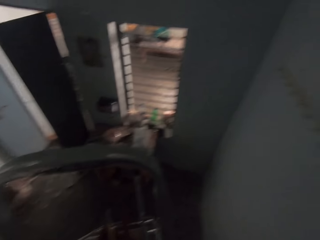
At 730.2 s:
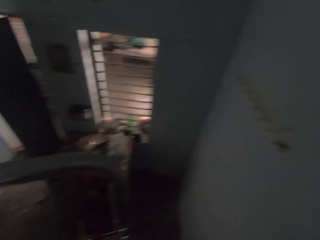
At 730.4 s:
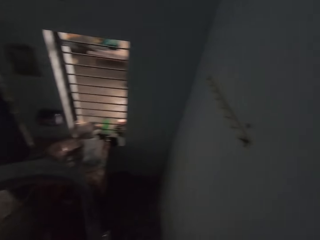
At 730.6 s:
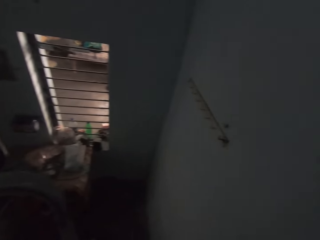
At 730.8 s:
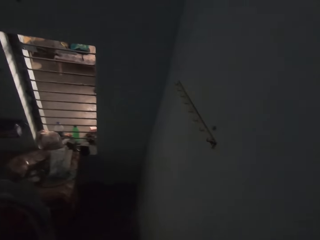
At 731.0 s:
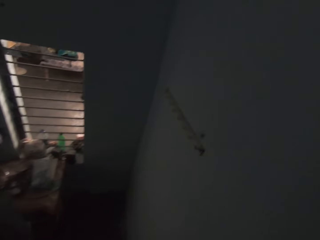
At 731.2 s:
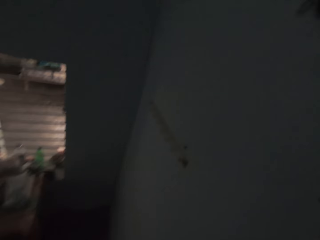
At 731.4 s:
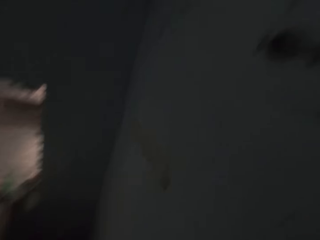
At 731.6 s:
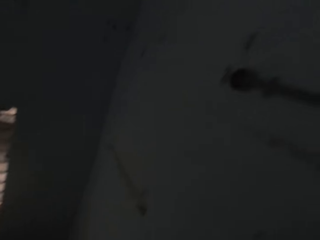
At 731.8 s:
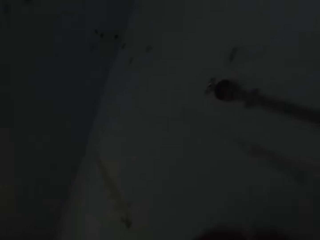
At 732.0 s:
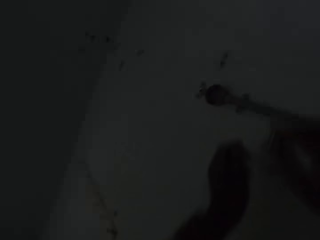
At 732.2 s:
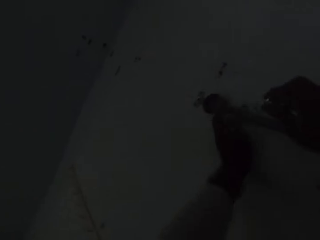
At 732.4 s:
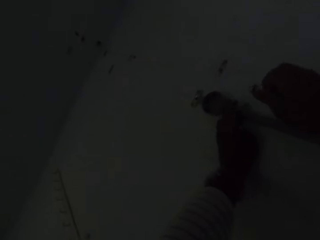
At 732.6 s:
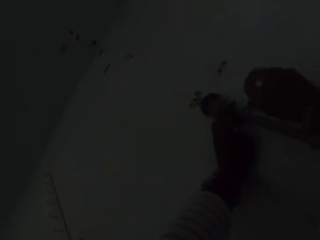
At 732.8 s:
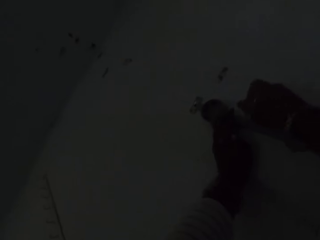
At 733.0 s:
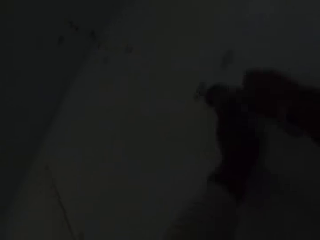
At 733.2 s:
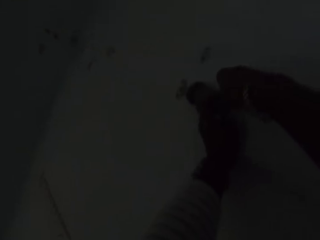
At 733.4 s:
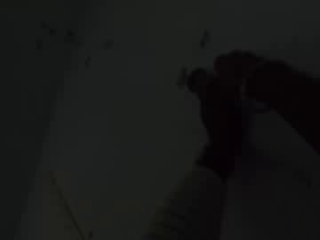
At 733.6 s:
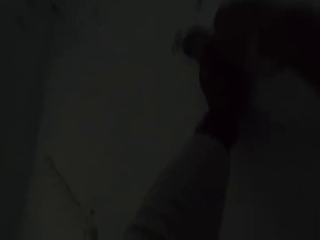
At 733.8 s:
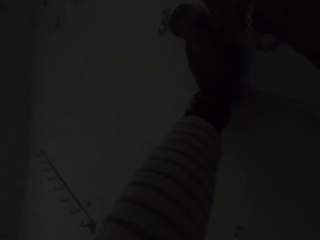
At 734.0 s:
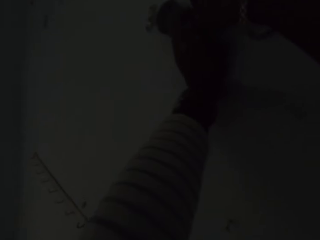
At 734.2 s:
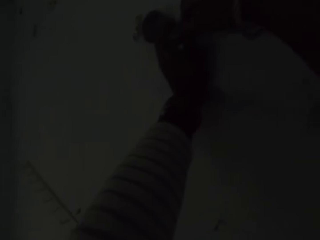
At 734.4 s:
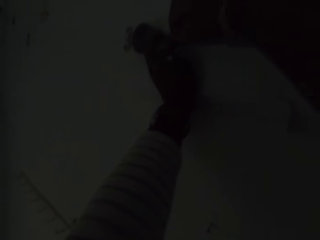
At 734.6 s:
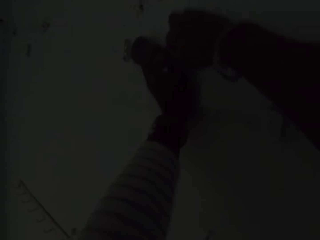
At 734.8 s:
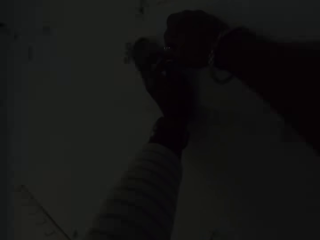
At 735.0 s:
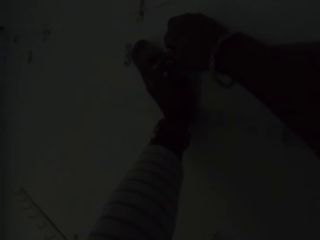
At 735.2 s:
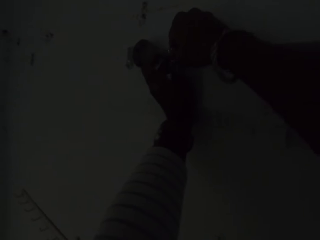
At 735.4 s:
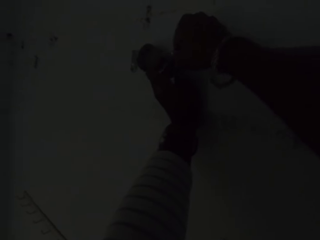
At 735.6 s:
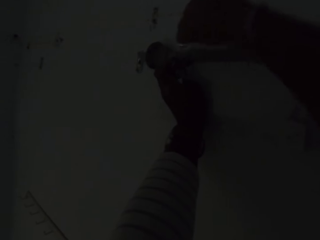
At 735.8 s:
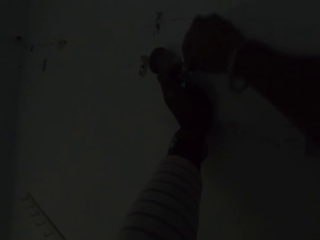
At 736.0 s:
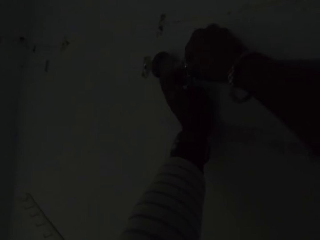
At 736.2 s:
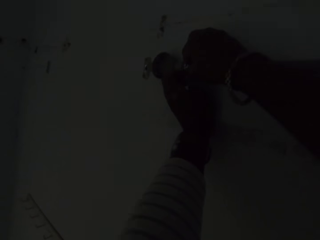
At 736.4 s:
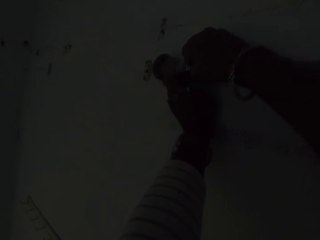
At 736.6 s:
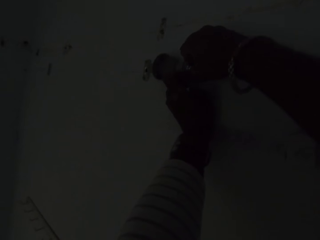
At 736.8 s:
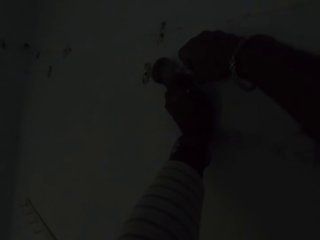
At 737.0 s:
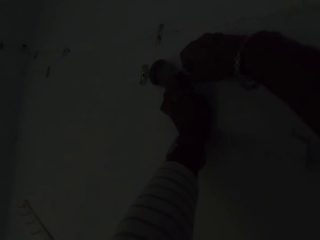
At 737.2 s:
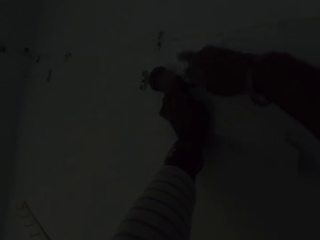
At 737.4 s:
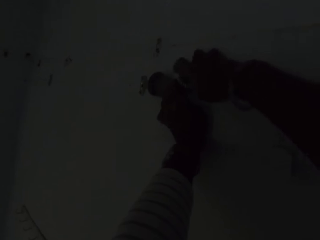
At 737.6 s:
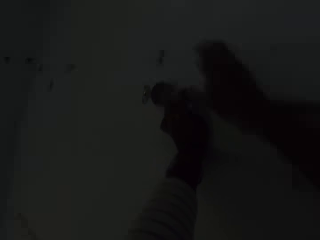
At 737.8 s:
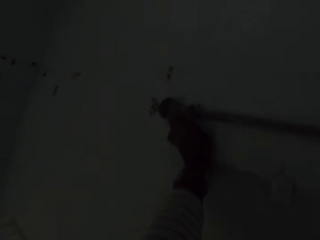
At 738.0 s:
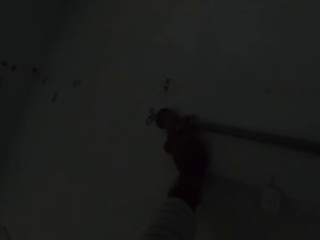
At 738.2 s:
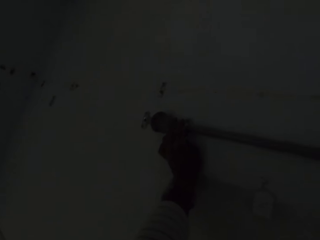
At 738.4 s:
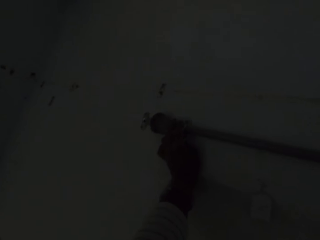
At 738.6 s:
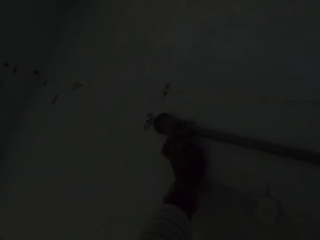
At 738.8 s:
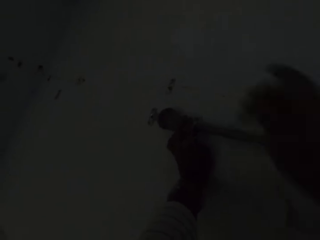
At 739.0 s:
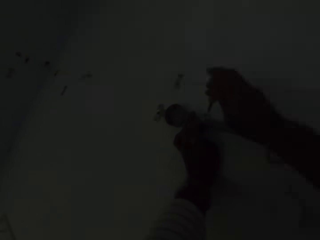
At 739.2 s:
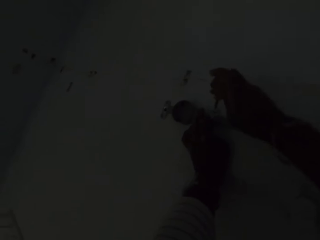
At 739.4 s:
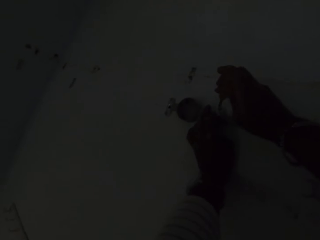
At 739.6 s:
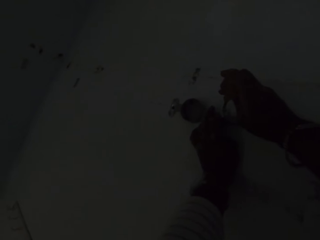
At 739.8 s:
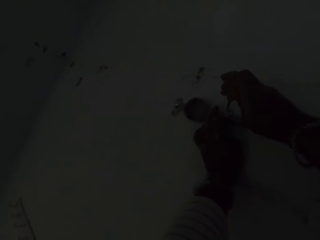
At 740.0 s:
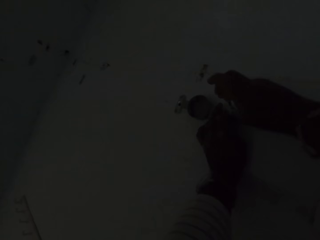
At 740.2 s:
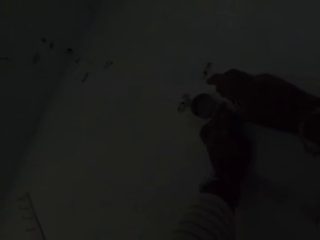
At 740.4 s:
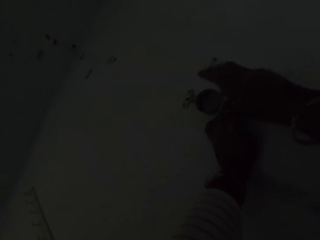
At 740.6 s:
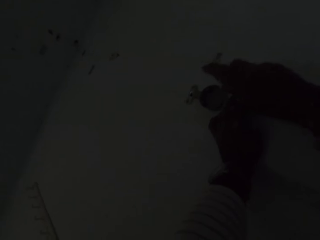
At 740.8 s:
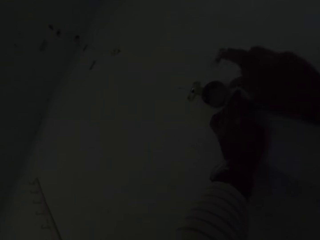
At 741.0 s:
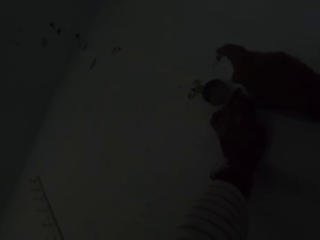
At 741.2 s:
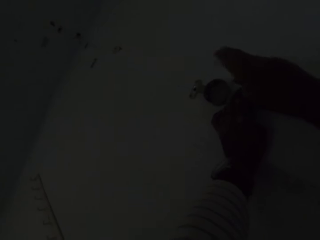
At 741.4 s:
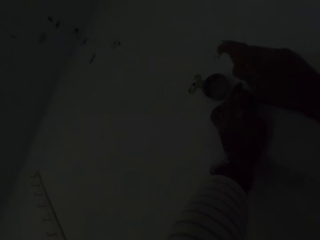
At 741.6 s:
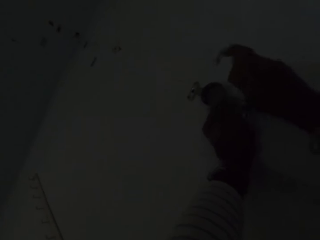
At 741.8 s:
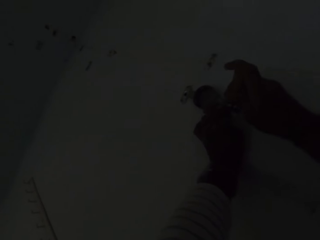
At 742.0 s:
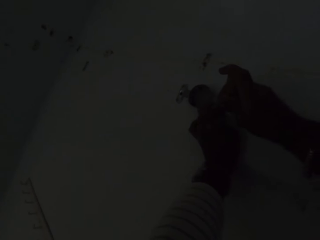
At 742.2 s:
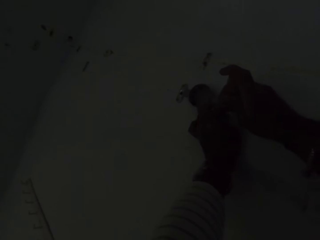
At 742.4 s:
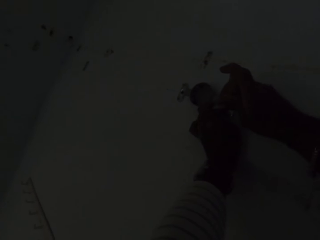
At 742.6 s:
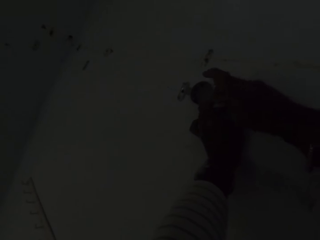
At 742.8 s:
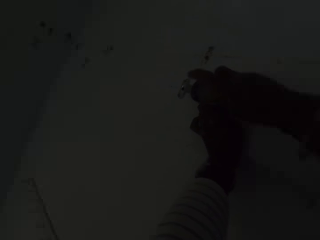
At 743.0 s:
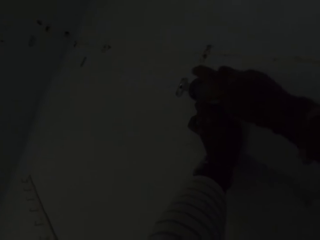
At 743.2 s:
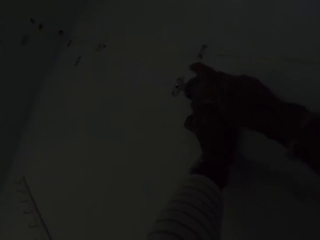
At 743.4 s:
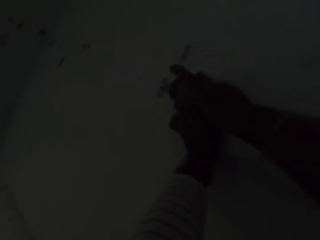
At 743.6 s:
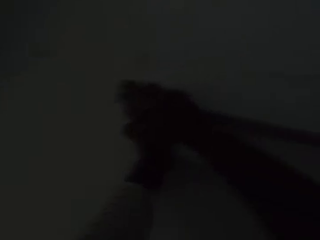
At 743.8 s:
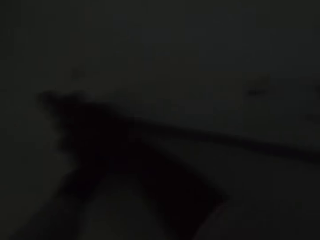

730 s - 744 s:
The camera wearer pins the plastic conduit to the wall with his left hand. He attaches a clip to the plastic conduit on the wall with his right hand. He screws a bolt in the clip on the plastic conduit to the wall with a screwdriver in his right hand.

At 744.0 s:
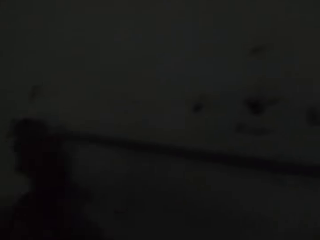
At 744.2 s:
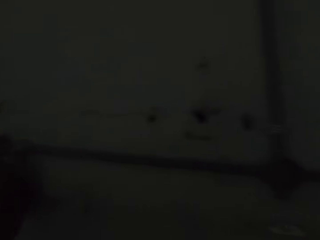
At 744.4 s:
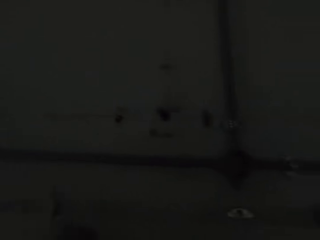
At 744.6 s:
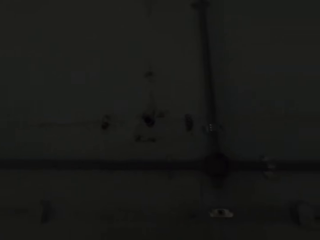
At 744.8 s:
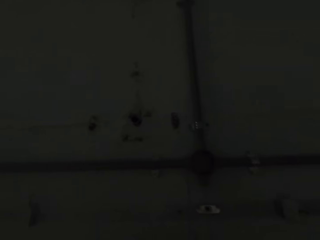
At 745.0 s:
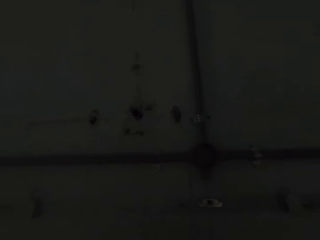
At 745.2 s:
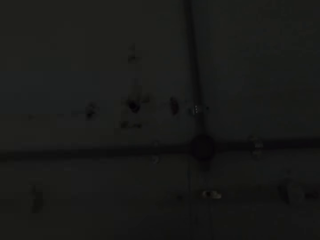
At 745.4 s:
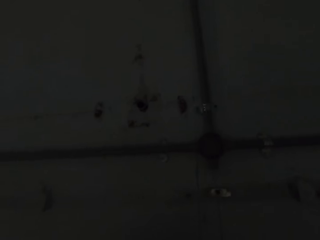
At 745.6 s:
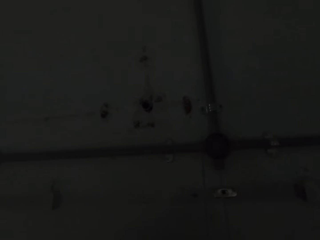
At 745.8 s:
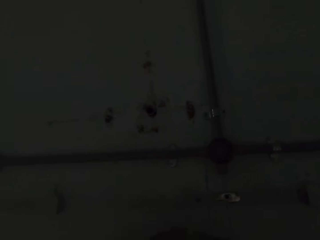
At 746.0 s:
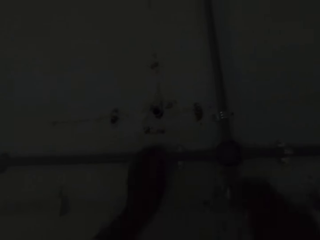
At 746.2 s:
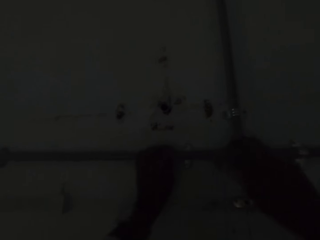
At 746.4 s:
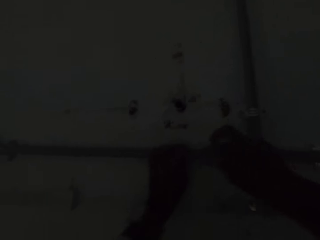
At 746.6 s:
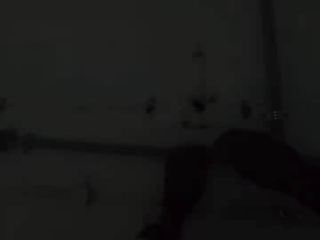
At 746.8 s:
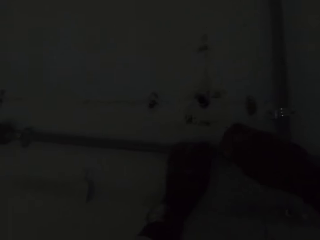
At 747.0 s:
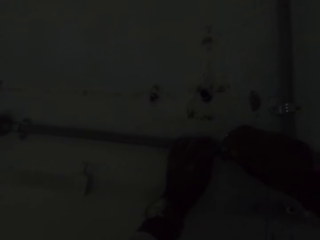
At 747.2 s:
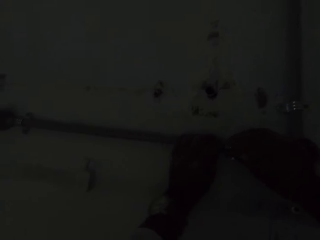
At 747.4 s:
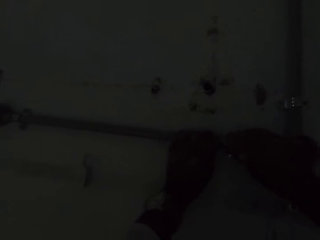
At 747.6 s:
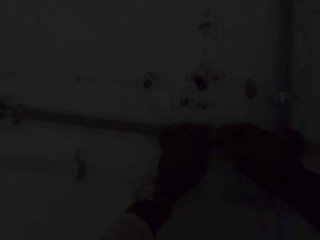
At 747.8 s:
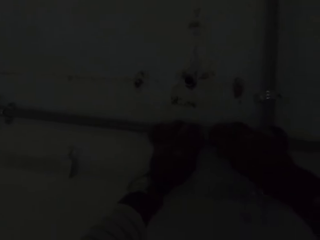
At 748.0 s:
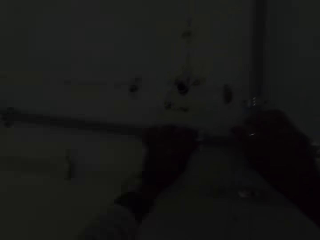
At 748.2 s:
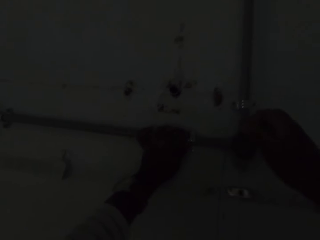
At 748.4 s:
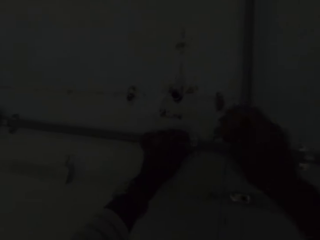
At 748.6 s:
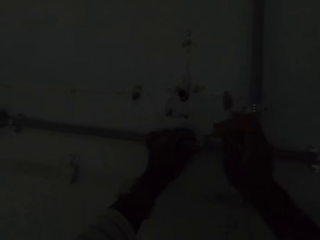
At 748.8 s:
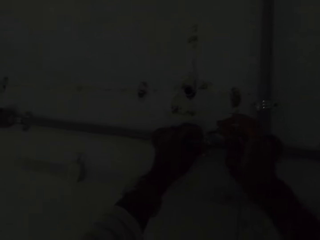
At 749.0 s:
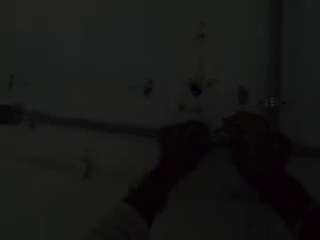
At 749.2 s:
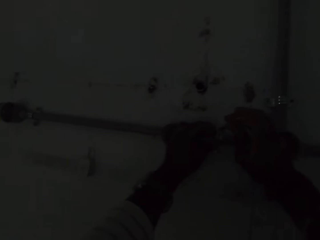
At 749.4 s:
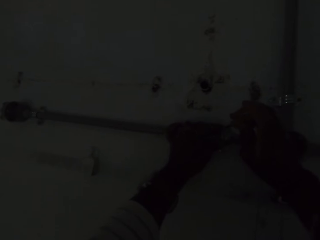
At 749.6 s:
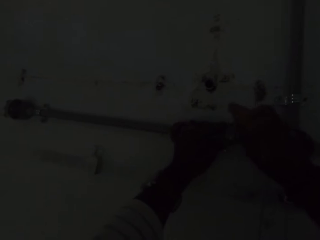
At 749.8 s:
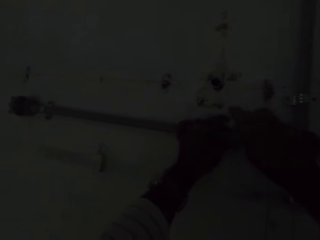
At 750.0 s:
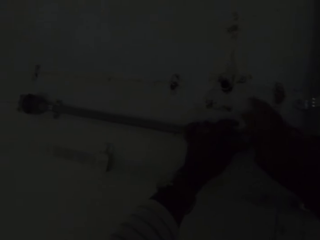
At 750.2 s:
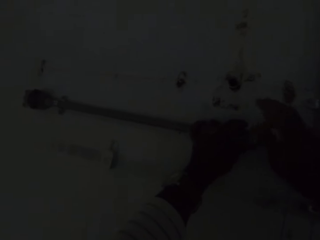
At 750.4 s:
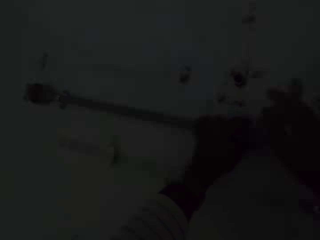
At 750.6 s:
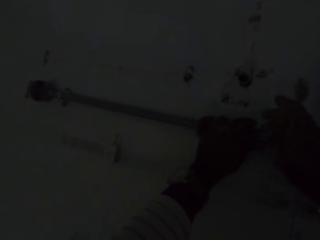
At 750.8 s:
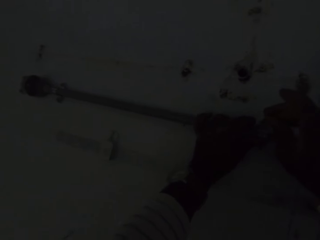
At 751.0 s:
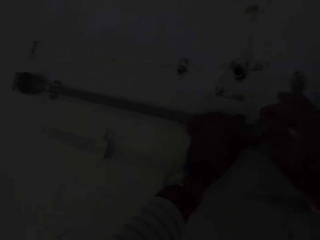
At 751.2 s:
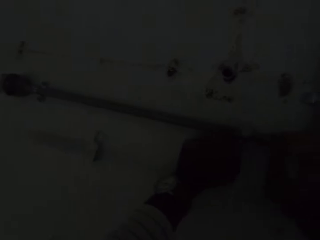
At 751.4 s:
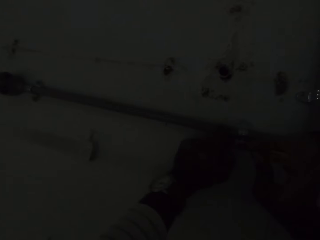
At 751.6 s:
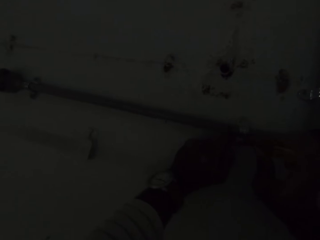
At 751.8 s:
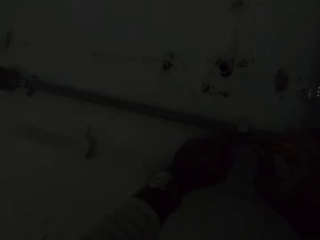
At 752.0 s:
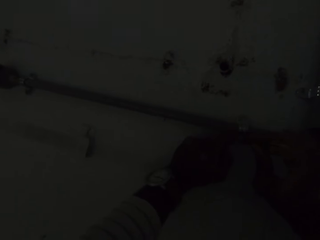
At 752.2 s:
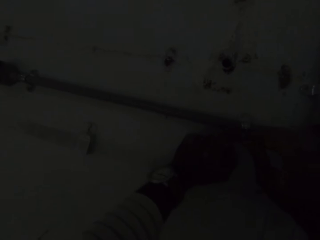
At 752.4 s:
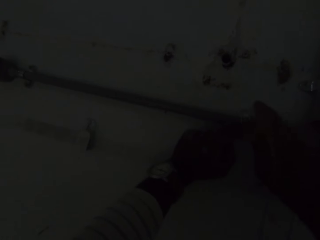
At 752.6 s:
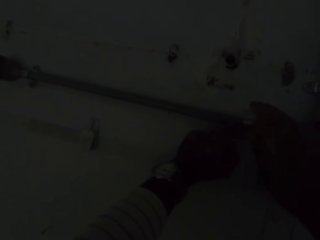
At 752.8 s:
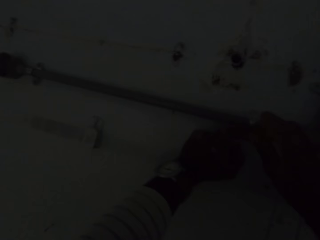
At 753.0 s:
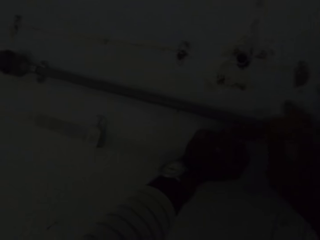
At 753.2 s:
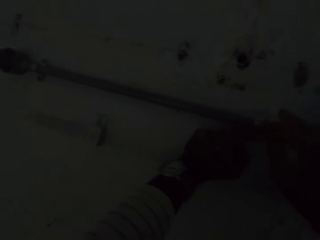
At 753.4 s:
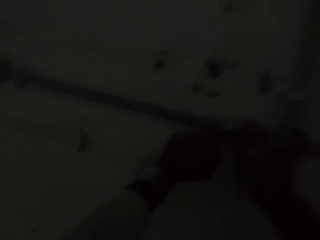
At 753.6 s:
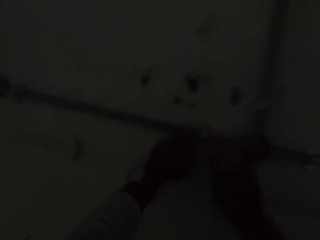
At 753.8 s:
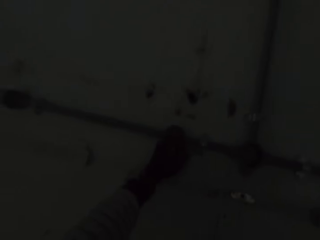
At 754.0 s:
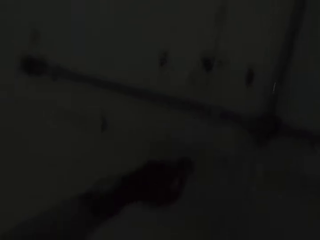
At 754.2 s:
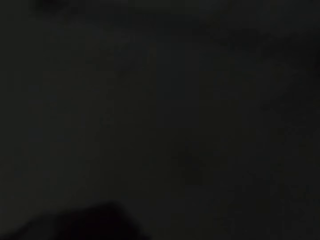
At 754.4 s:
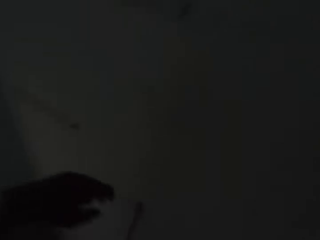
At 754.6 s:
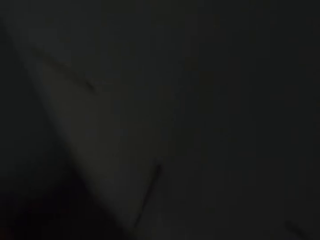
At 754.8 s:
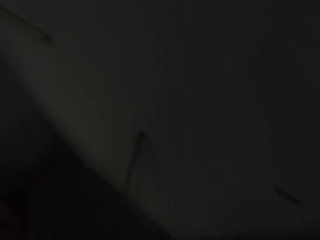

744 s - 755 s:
The camera wearer pins the plastic conduit to the wall with his left hand. He attaches a clip to the plastic conduit on the wall with his right hand. He screws a bolt in the clip on the plastic conduit to the wall with the screwdriver in his right hand.
